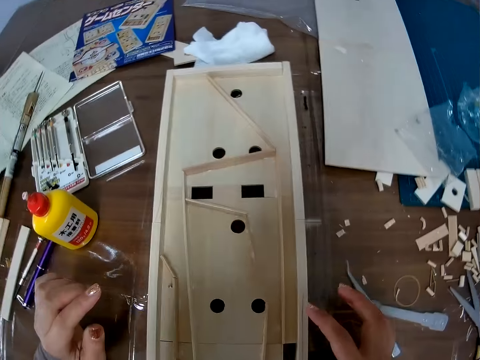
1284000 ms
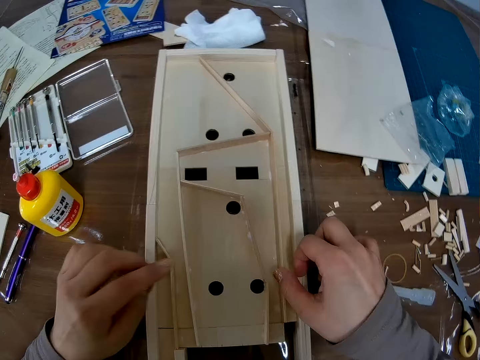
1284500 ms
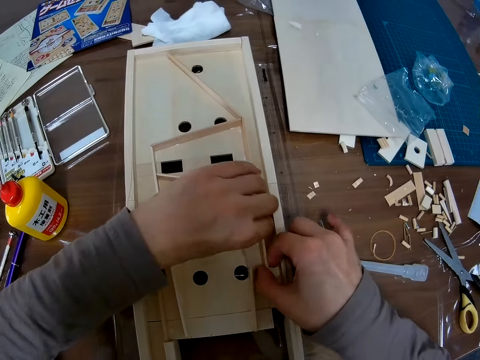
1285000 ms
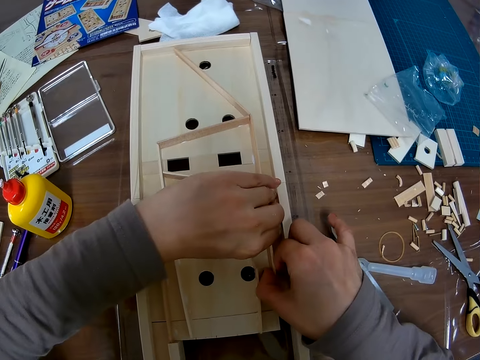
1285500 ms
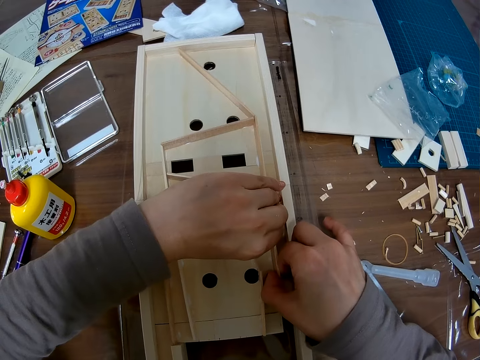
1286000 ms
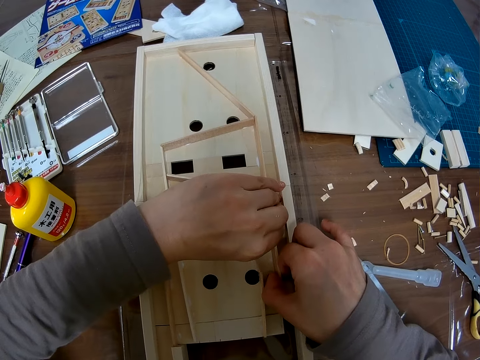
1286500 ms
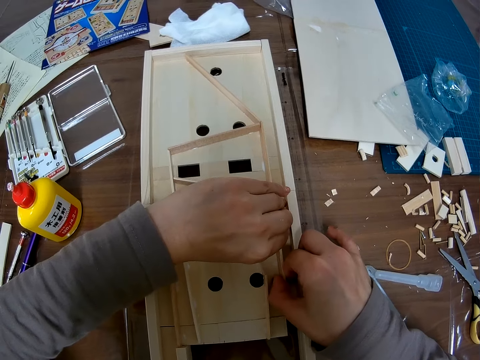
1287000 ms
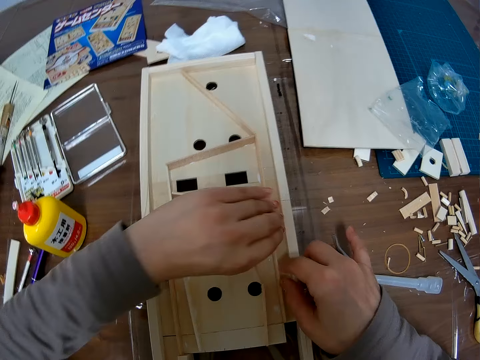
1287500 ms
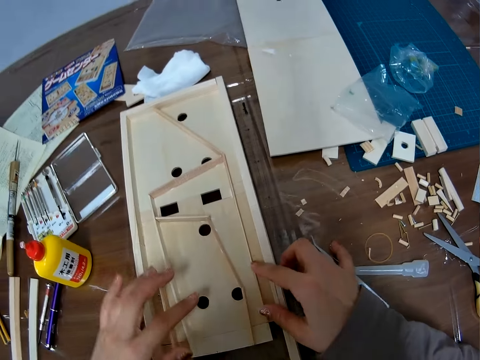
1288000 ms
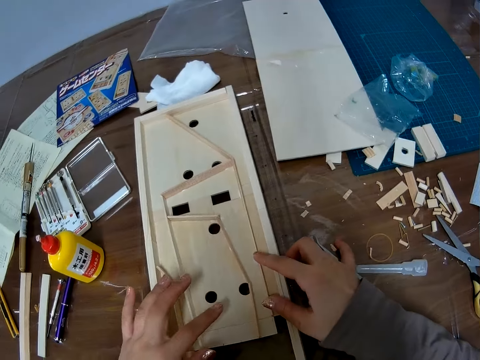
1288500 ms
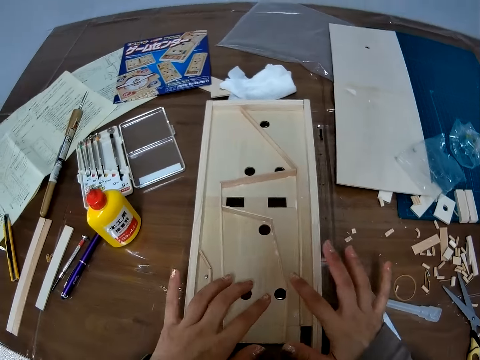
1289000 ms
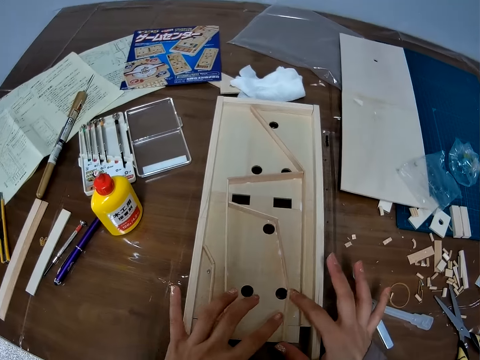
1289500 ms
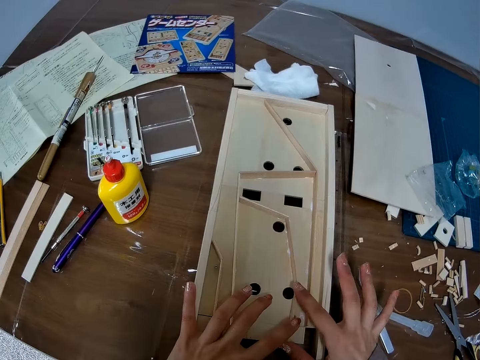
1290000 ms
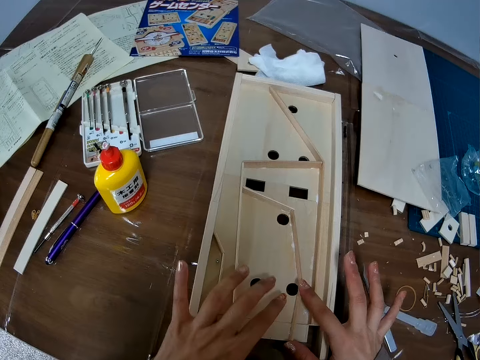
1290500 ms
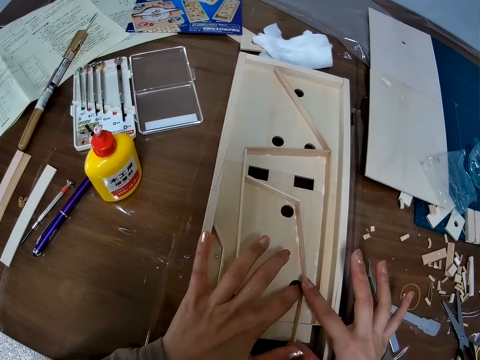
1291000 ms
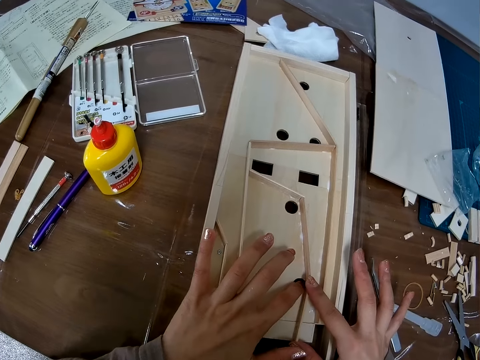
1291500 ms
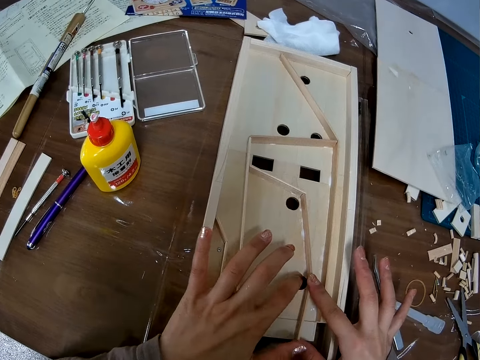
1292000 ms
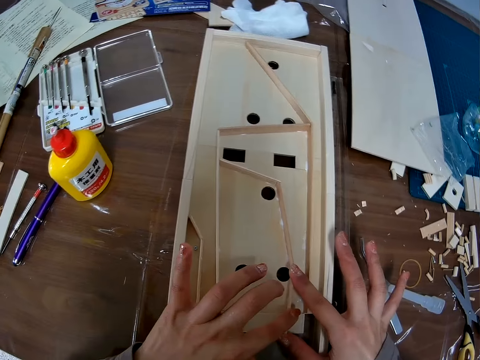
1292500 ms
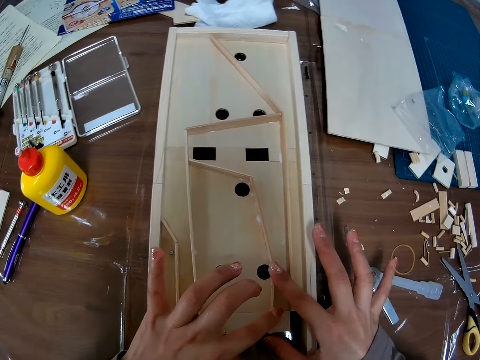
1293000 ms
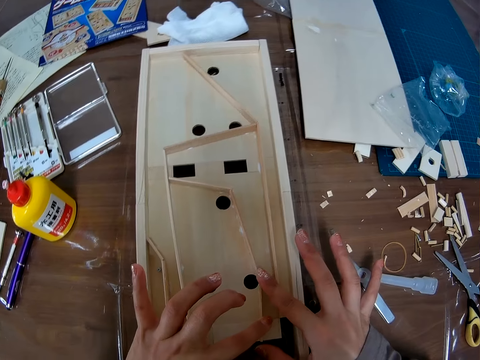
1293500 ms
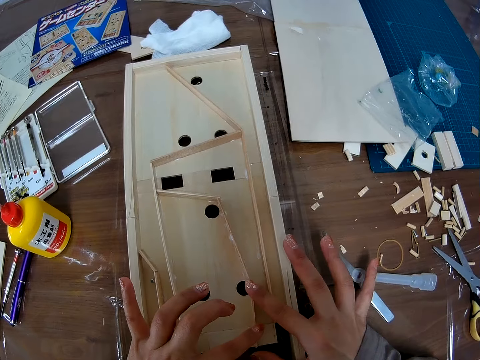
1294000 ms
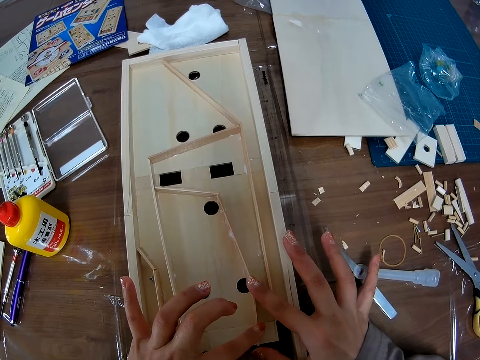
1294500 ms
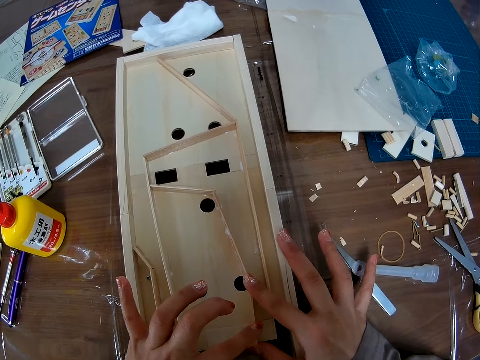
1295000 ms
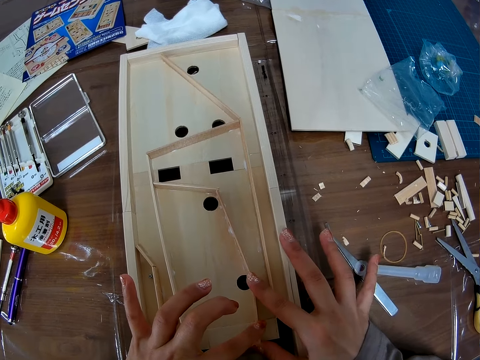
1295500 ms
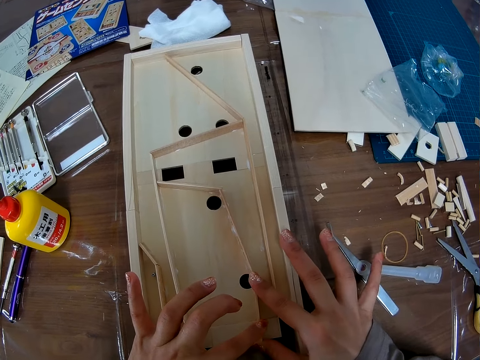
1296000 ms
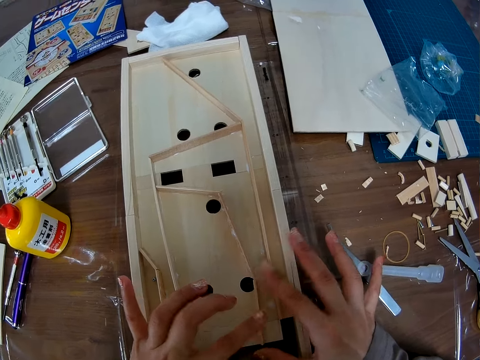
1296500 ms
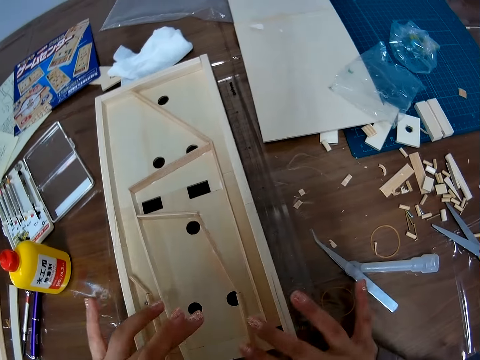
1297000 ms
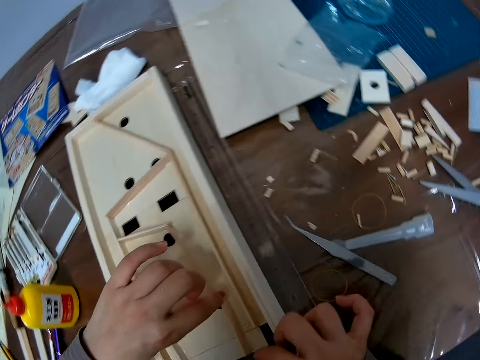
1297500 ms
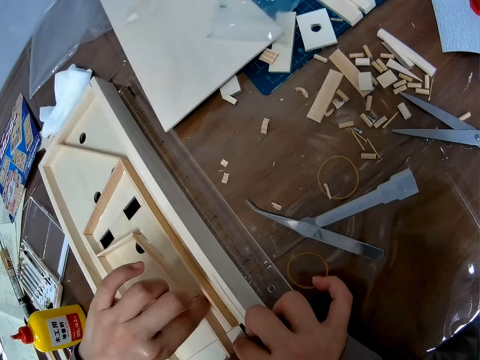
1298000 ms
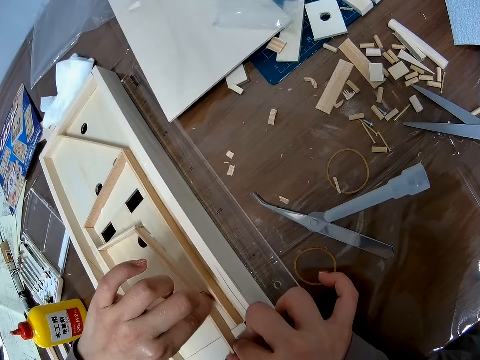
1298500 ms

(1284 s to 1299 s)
The camera wearer adjusts another piece of wood in the wooden craft.

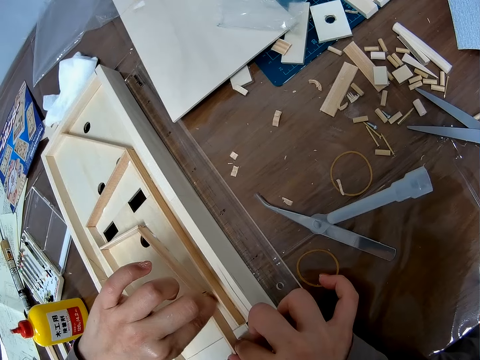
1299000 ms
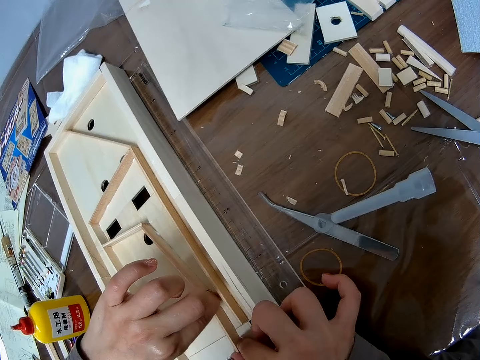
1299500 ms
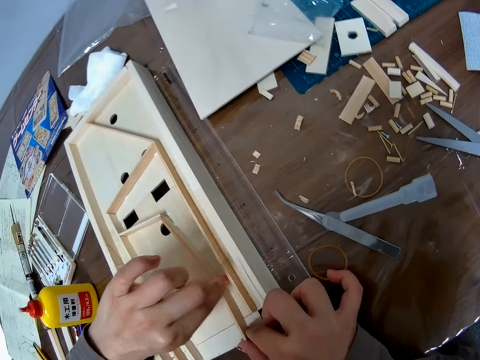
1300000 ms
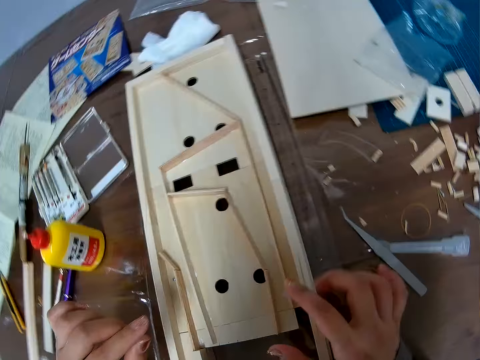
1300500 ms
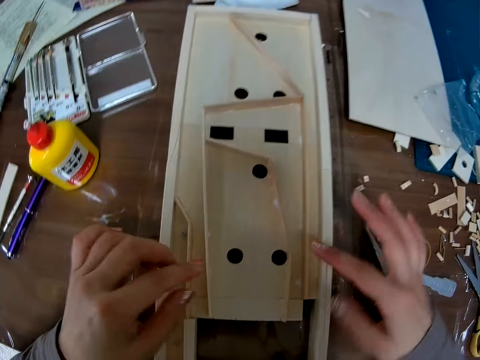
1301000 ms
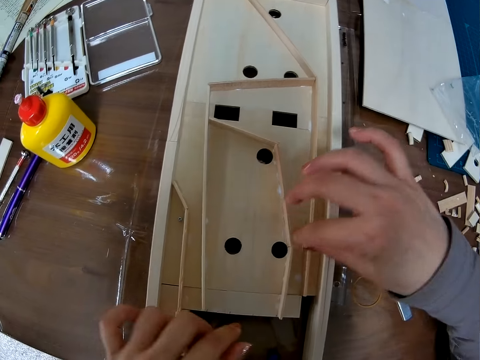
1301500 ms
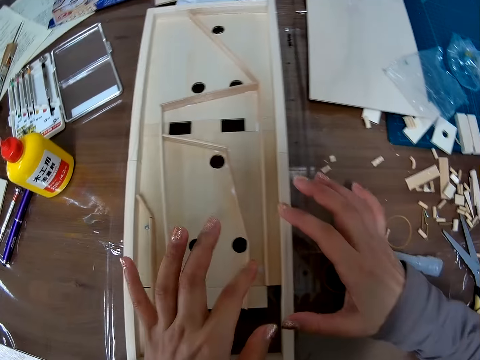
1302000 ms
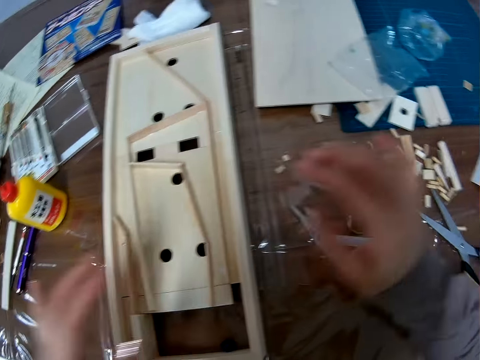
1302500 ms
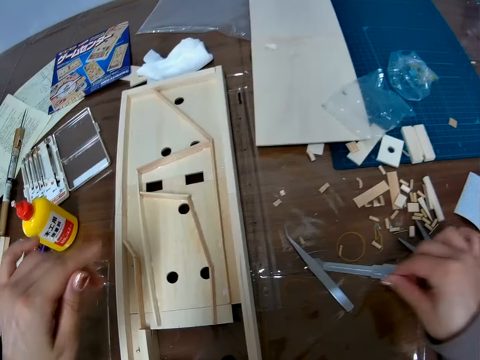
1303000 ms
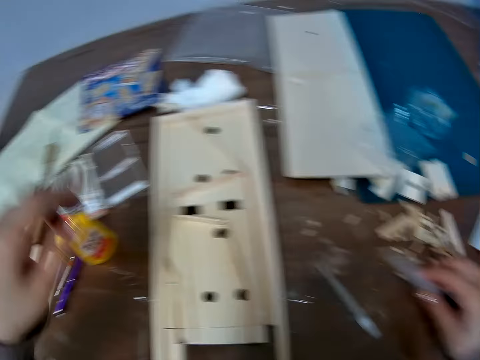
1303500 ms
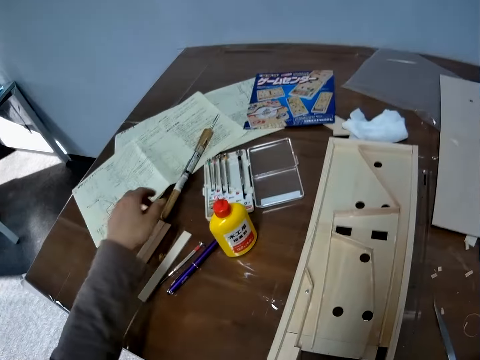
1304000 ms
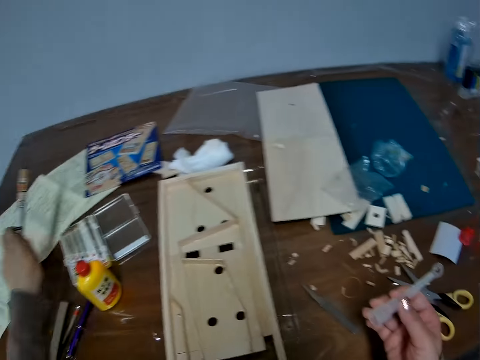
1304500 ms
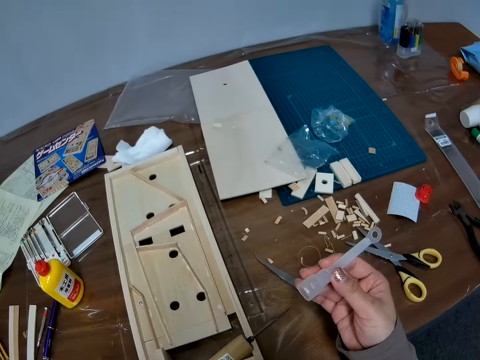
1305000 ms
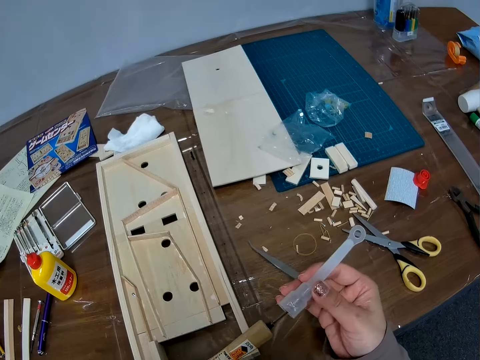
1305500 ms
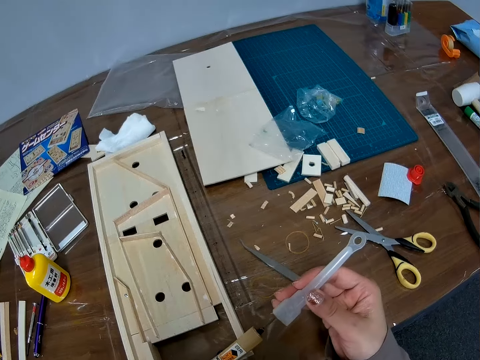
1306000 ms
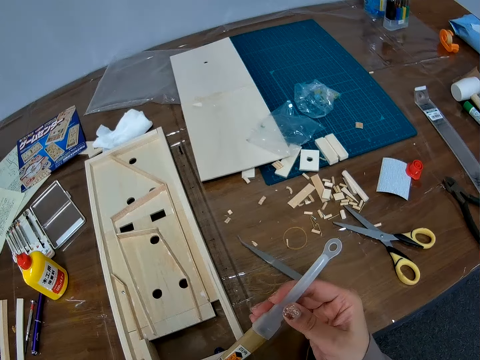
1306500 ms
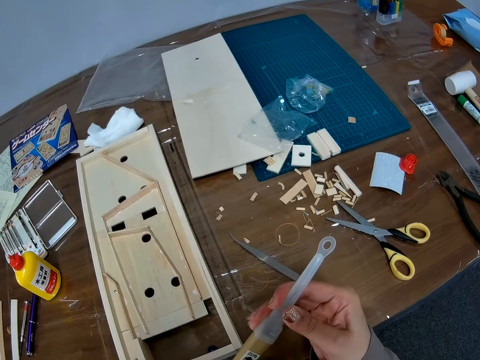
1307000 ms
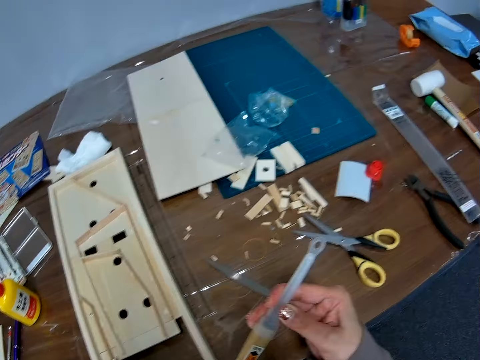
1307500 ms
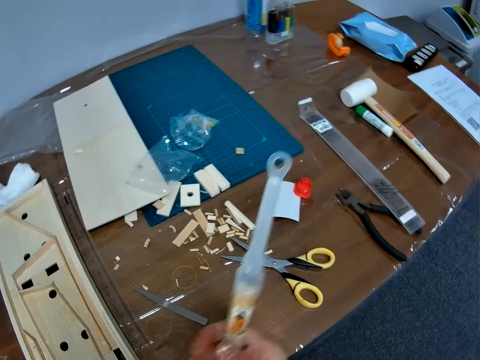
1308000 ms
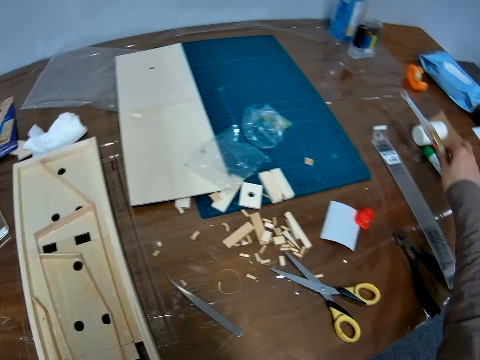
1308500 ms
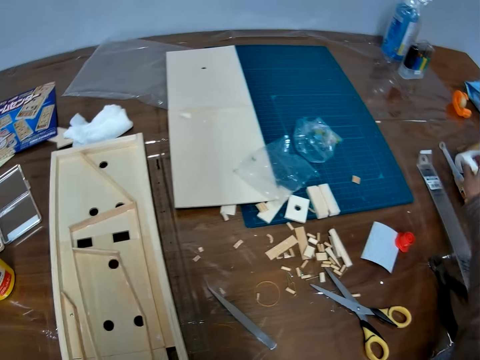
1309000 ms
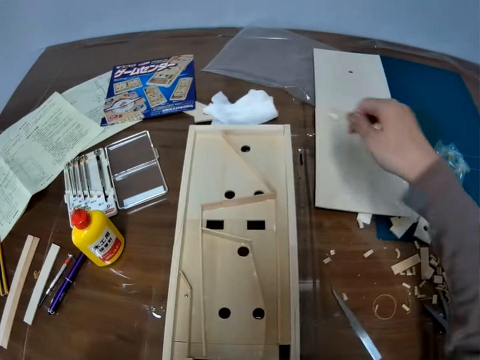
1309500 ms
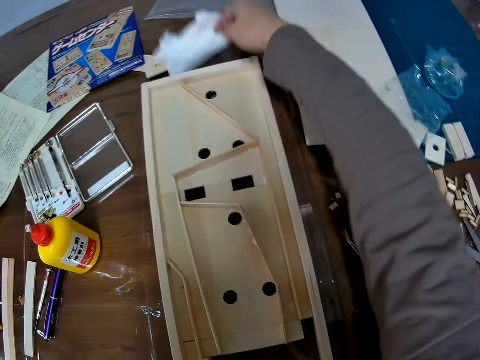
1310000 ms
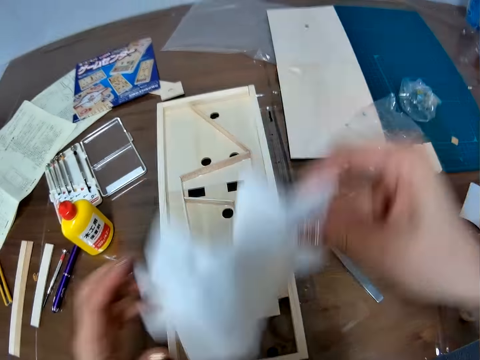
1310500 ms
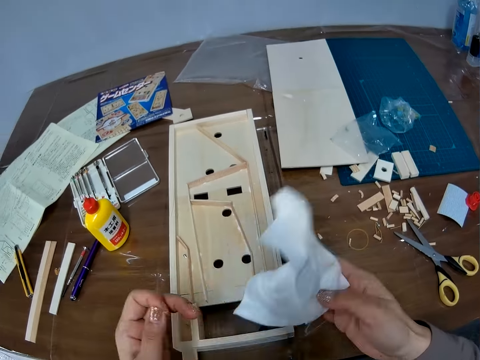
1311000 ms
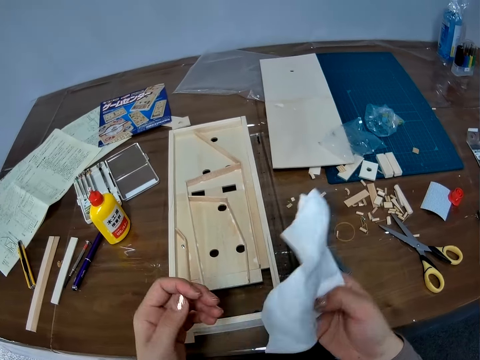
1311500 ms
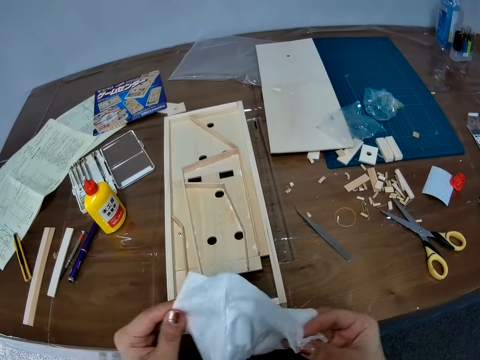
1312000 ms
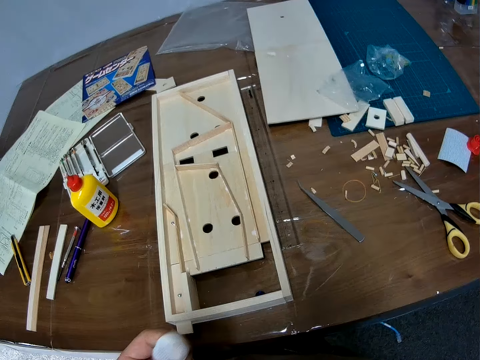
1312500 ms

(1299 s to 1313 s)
The camera wearer picks up the cover of a hole puncher on the table. They pick up the hole puncher on the table. They insert something. They cover the hole puncher with its cover. They drop the hole puncher on one side of the table. They pick up the tissue or piece of cloth on the table, and unfold the piece of cloth.
